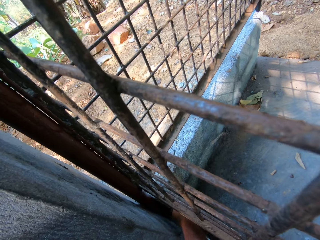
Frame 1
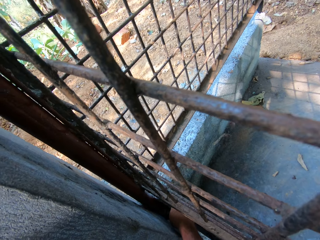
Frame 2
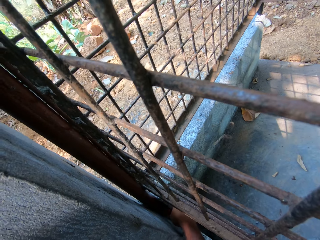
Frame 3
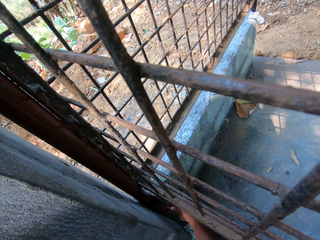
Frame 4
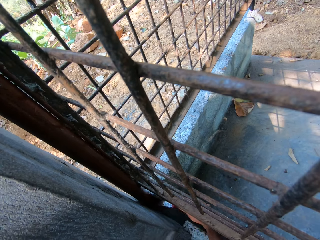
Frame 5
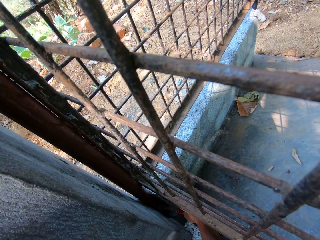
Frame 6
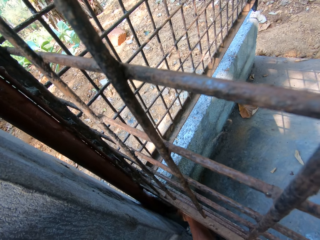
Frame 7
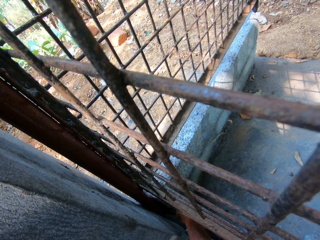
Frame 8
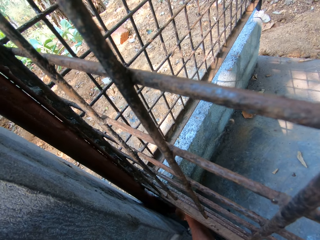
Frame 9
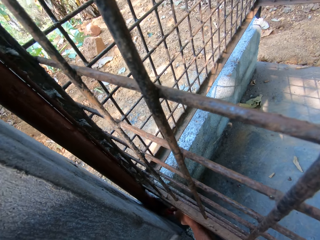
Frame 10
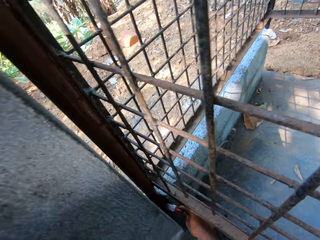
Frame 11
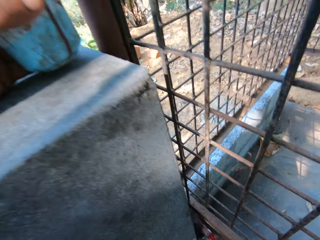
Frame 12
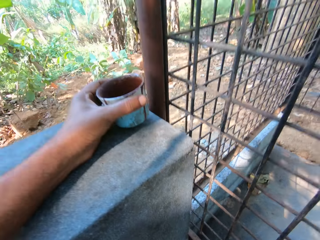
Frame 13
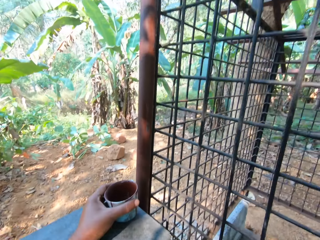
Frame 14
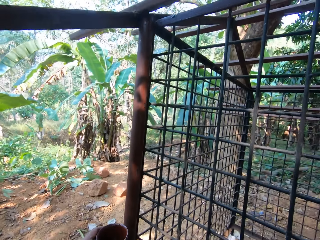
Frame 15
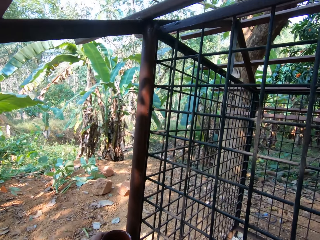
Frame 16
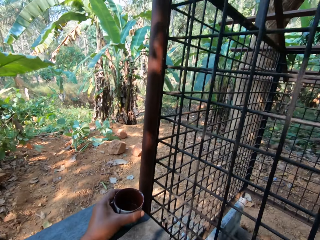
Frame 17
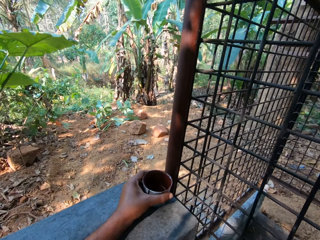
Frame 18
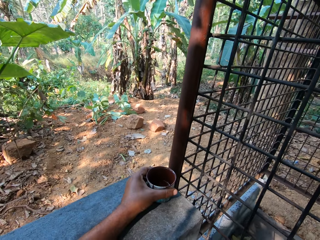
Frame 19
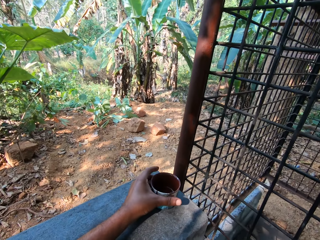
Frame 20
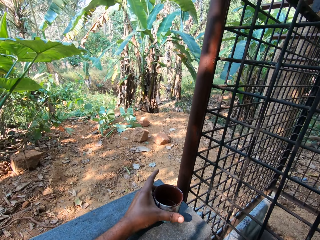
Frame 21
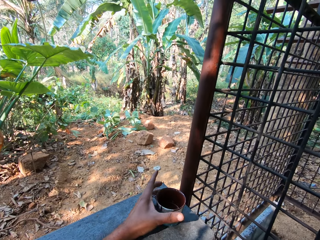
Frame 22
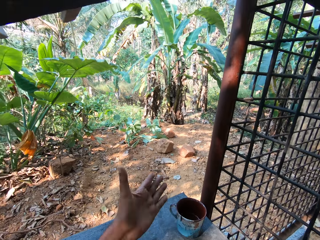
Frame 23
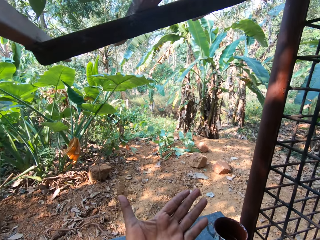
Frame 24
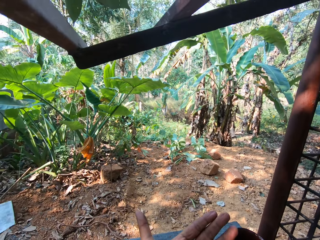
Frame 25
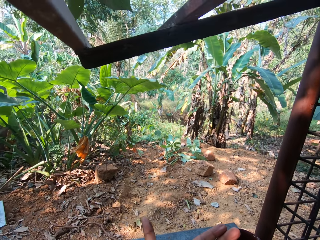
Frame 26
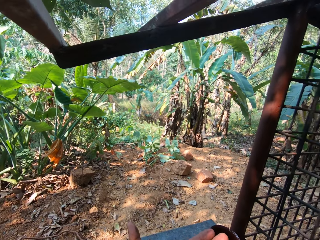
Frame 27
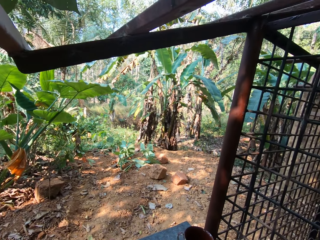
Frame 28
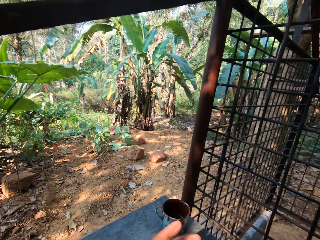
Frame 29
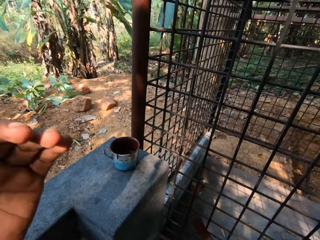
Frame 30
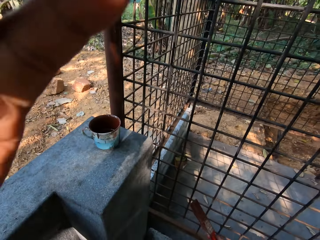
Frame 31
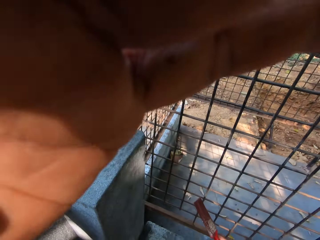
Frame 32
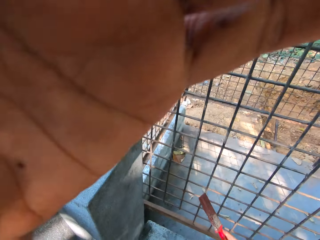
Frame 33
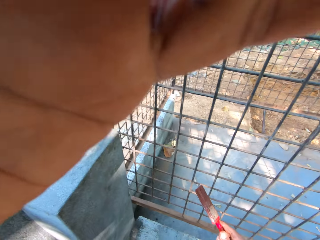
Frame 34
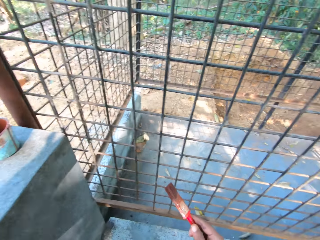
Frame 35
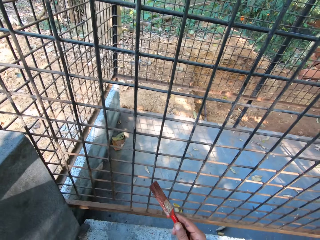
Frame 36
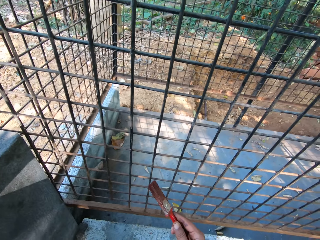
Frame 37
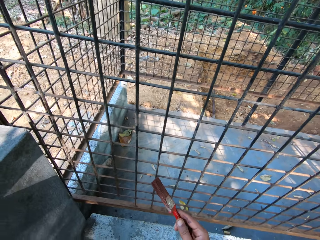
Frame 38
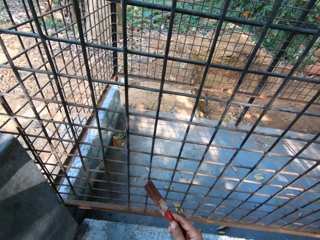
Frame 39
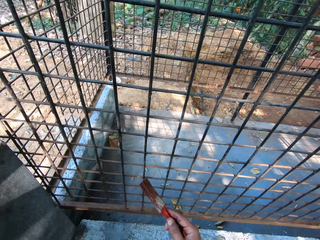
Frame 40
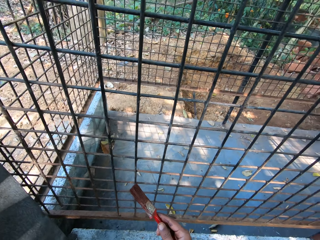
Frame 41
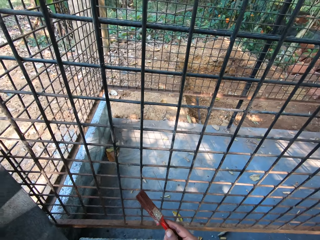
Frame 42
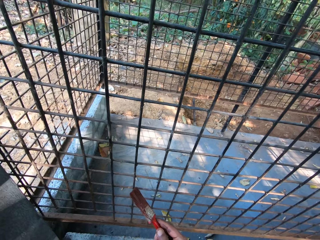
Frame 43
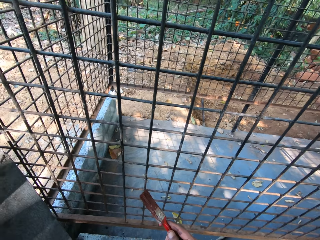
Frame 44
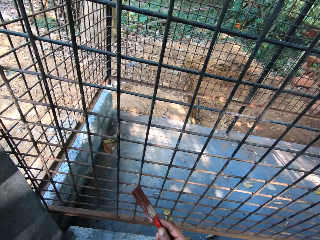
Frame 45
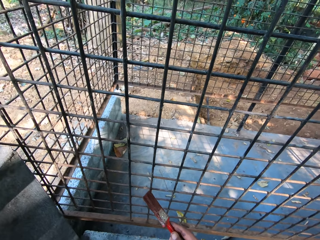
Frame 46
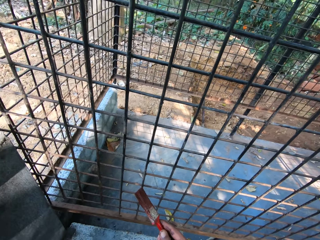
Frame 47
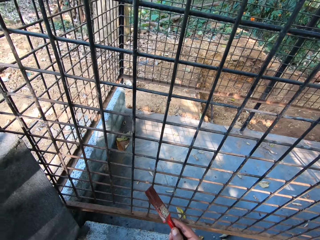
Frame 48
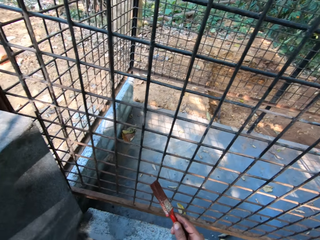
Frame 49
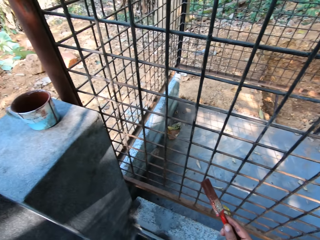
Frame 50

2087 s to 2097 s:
The camera wearer places the paint tin on the wall. He removes his left hand from the paint cup on the wall. He checks his hand. He adjusts a camera on his head with his left hand.

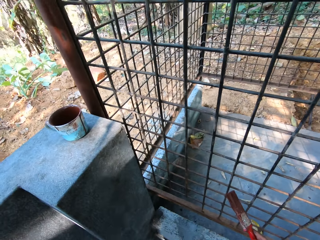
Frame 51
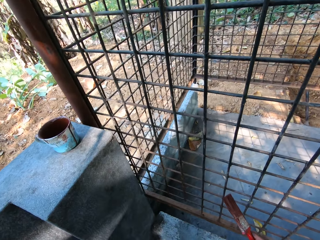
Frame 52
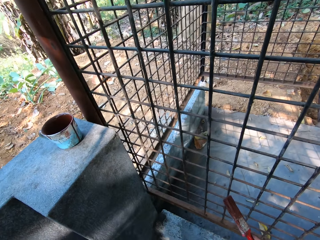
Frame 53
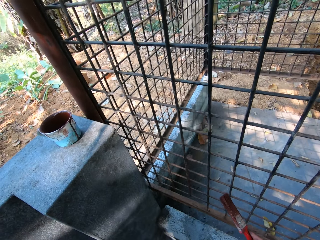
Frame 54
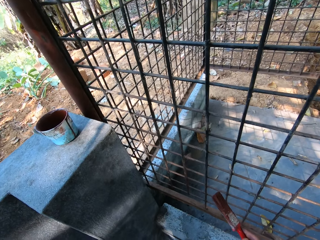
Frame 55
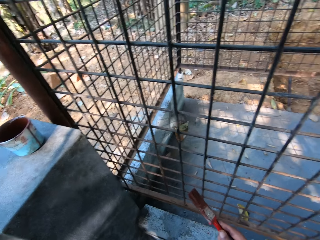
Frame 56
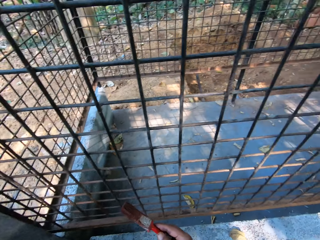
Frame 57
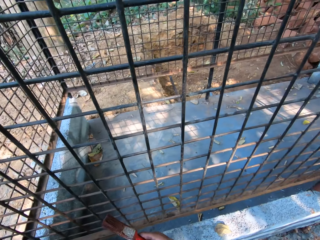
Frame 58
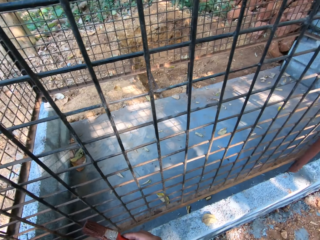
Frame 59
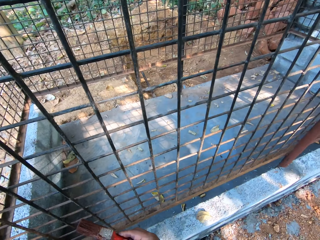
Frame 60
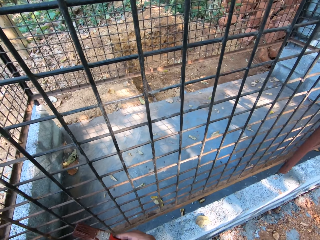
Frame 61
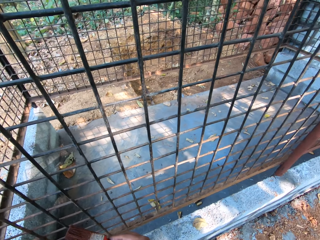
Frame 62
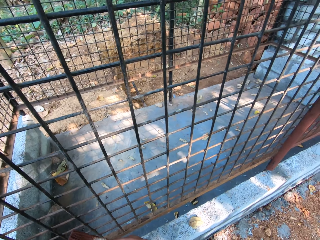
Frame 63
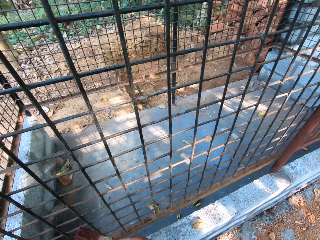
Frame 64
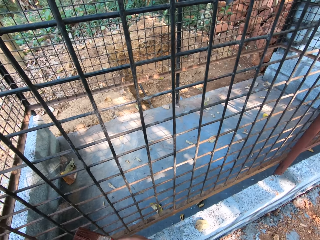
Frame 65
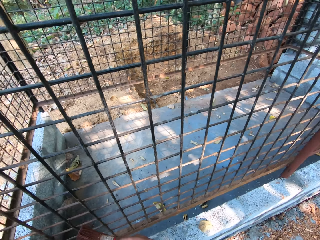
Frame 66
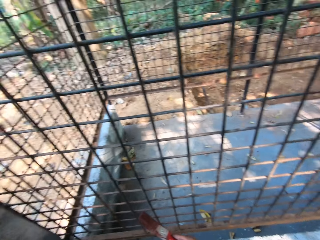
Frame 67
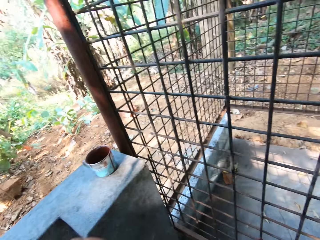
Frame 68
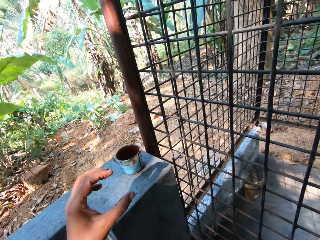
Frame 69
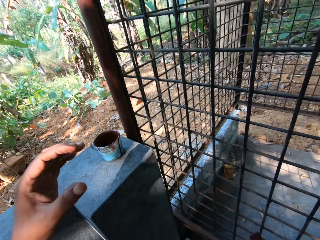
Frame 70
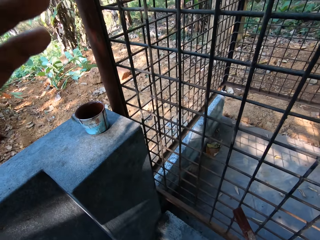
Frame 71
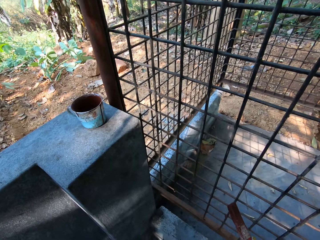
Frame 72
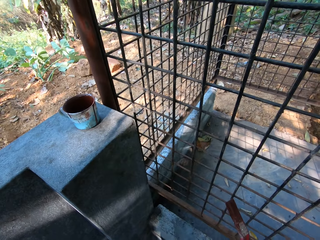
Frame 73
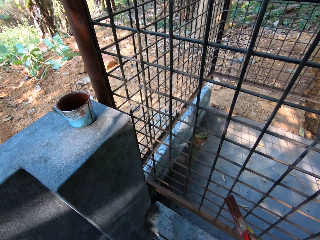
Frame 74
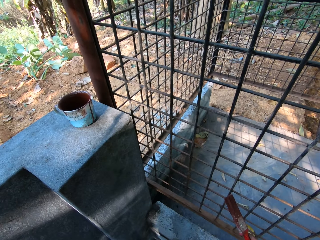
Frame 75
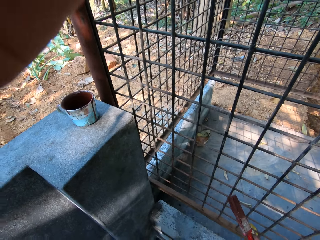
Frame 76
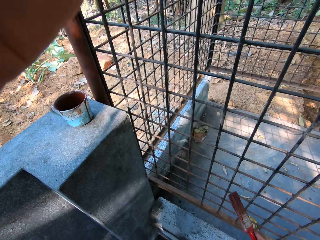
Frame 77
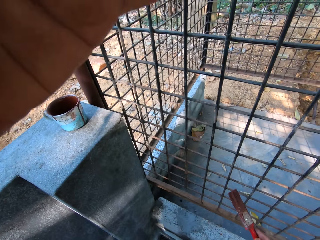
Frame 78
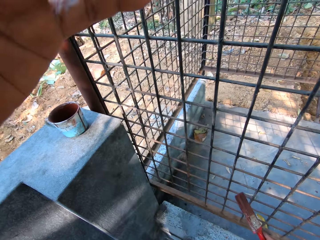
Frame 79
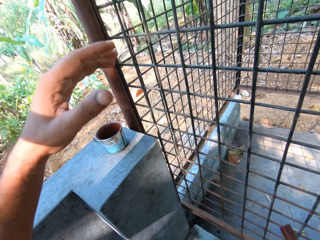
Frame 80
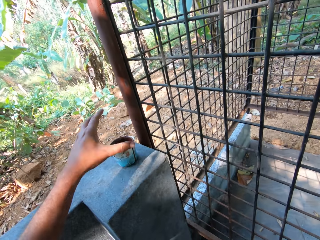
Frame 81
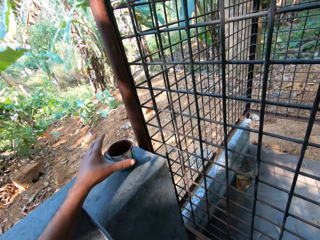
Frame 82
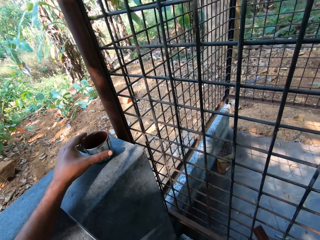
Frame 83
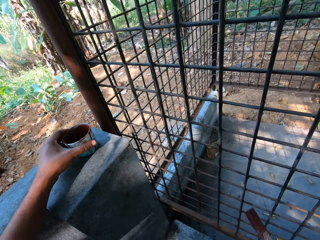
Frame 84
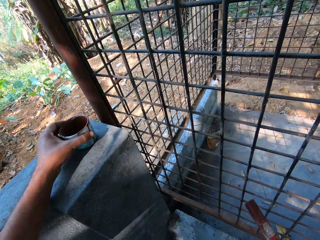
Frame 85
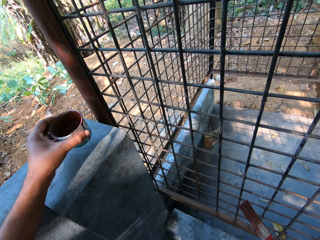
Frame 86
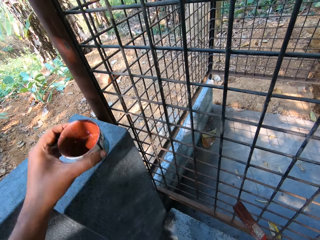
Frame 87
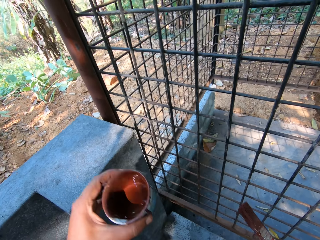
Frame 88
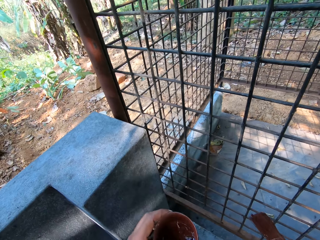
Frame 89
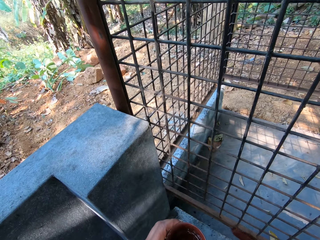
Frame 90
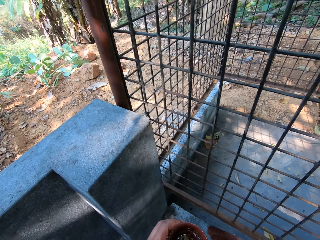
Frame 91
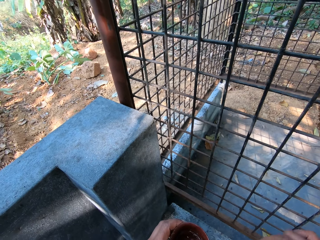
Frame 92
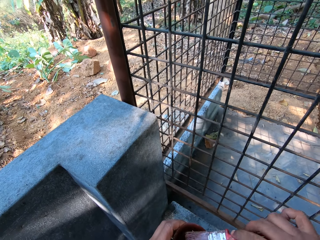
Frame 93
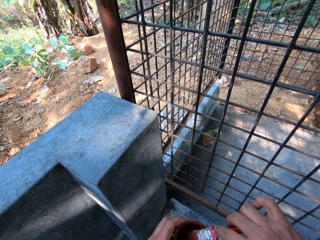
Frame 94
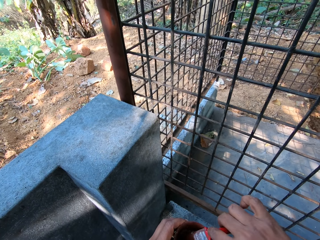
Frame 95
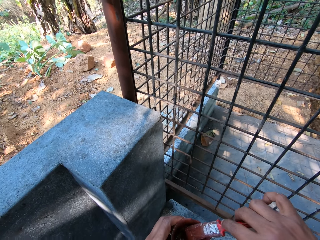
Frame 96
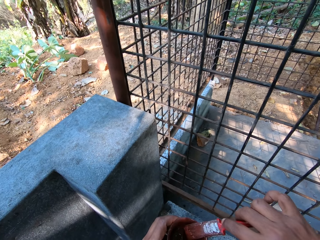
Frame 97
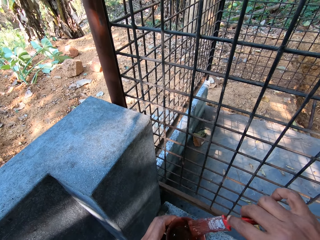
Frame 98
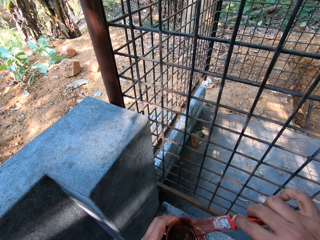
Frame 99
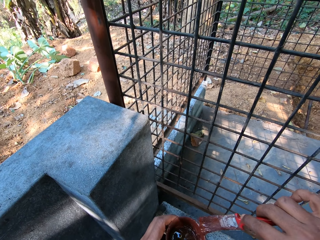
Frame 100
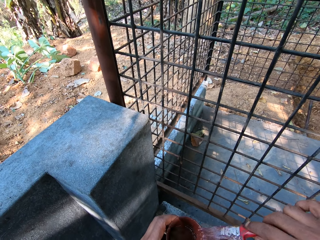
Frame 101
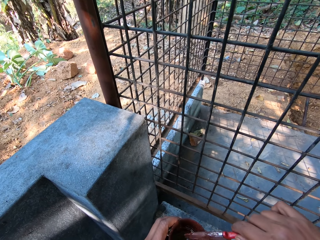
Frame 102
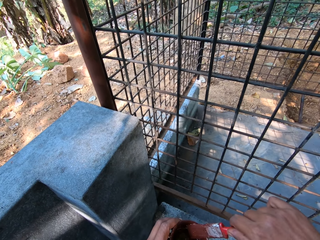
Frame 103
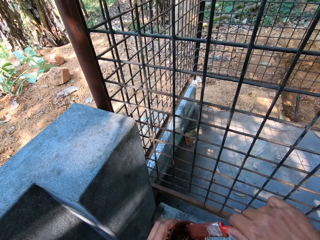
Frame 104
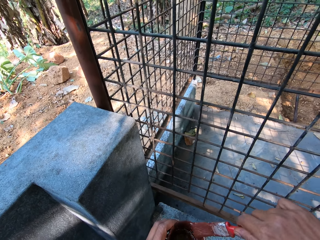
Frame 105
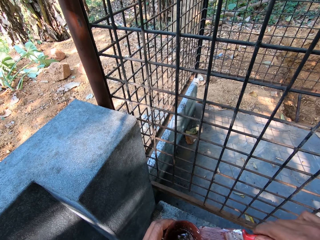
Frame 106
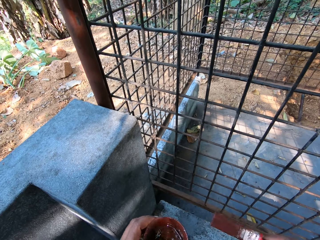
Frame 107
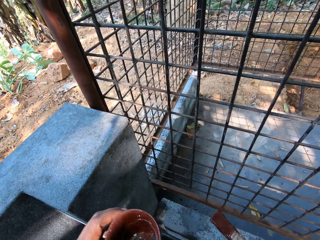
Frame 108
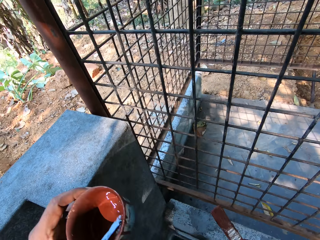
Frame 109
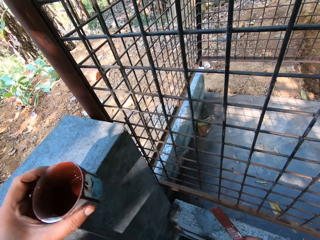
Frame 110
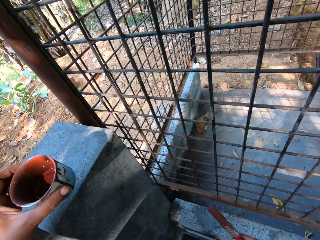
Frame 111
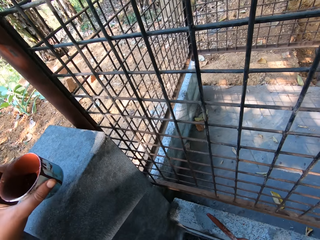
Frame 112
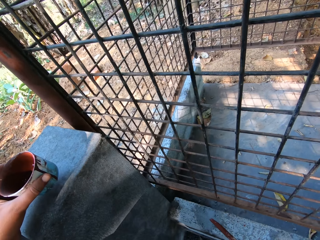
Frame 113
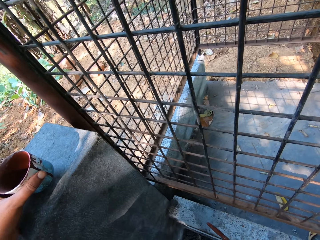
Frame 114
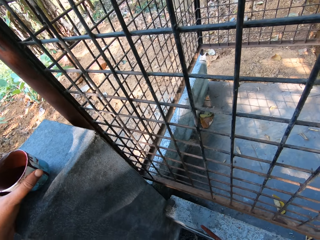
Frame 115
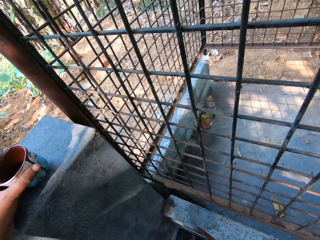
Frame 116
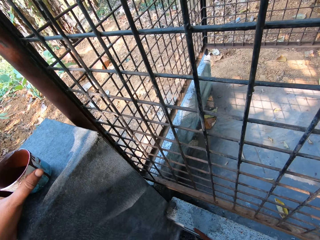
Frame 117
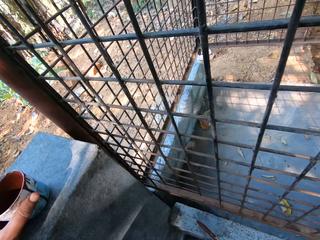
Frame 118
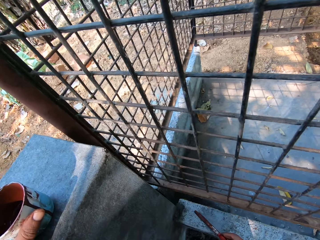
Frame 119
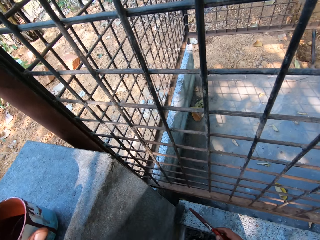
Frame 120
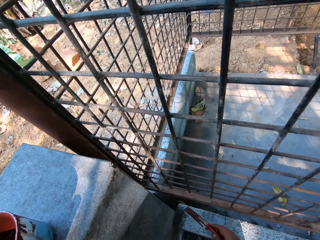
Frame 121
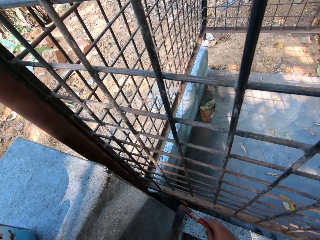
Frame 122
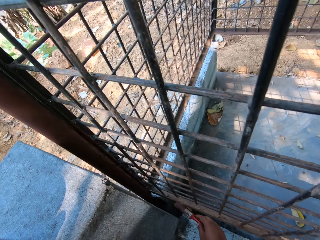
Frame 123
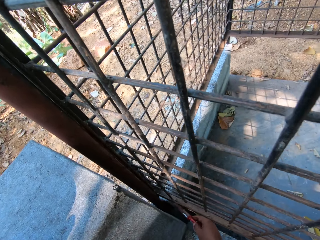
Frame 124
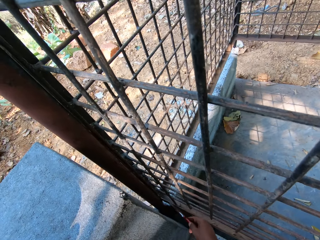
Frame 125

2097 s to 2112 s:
The camera wearer looks around the wire mesh fence. He fixes the camera. He picks up the paint cup from the wall with his left hand. He dips the paintbrush in his right hand in the cup of paint in his left hand. He scrapes the paintbrush in his right hand on the edge of the paint cup in his left hand. He places the paint cup in his left hand on the wall. He looks around the wire mesh fence.
